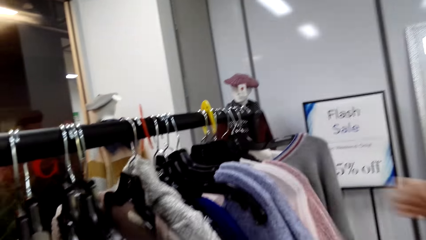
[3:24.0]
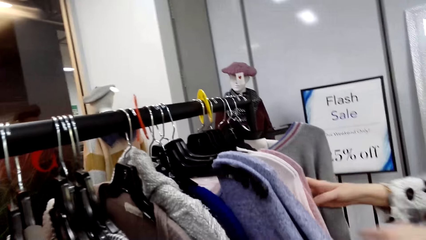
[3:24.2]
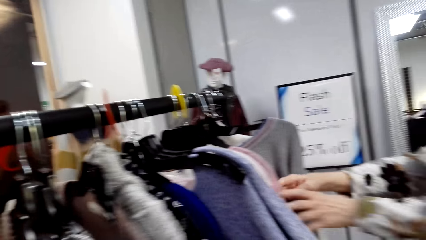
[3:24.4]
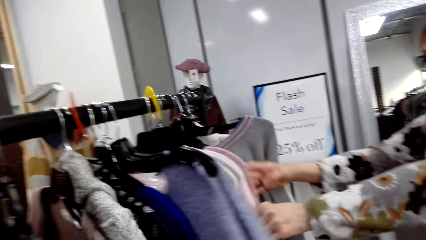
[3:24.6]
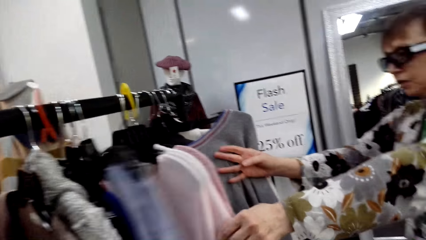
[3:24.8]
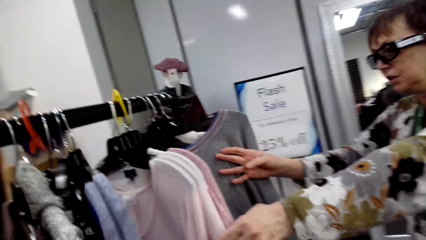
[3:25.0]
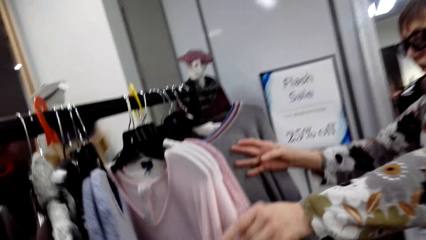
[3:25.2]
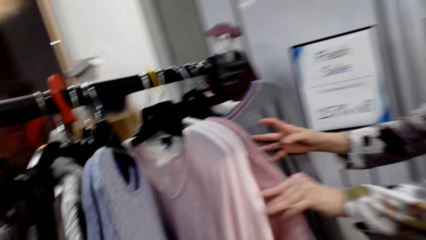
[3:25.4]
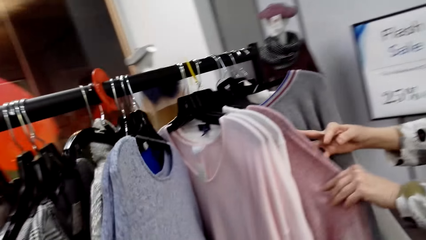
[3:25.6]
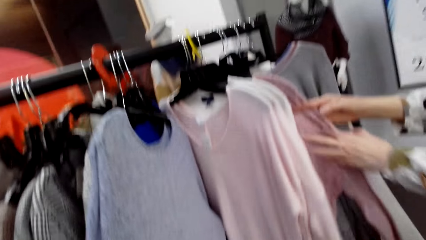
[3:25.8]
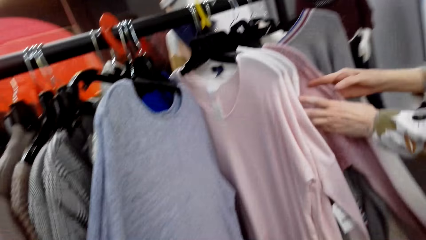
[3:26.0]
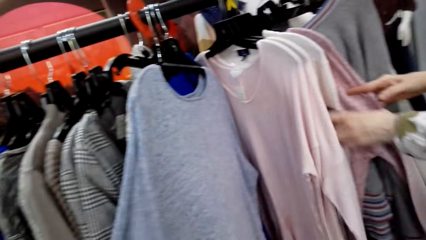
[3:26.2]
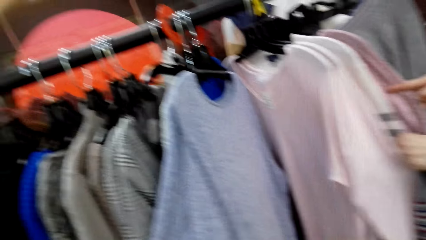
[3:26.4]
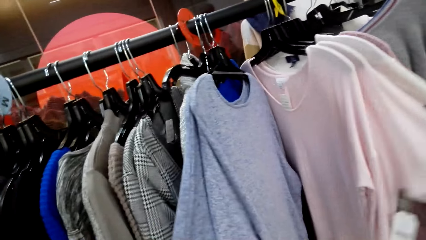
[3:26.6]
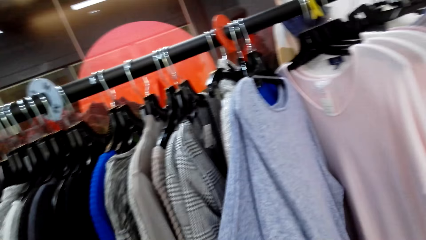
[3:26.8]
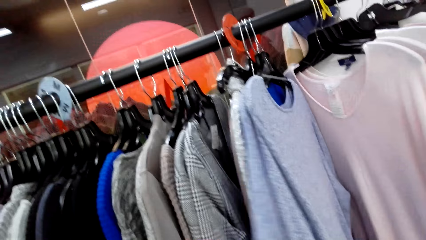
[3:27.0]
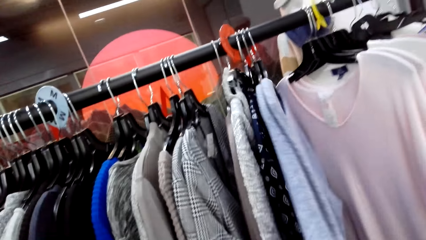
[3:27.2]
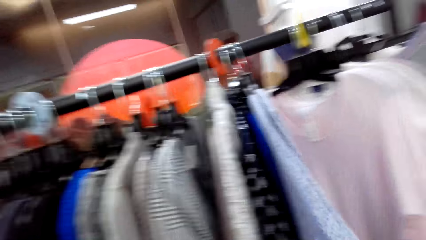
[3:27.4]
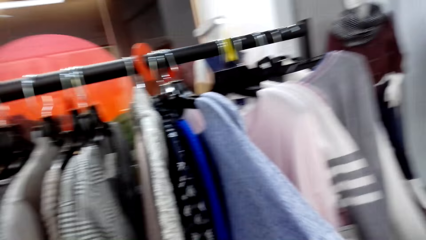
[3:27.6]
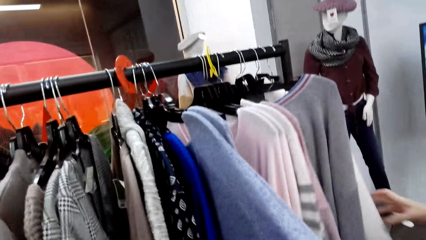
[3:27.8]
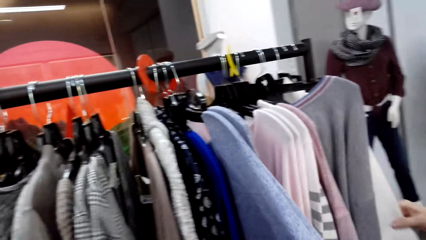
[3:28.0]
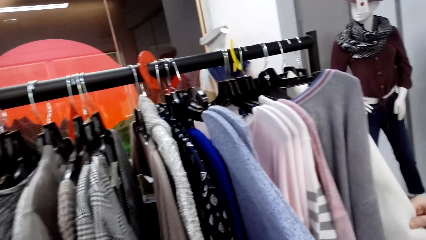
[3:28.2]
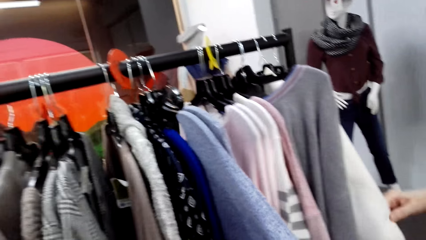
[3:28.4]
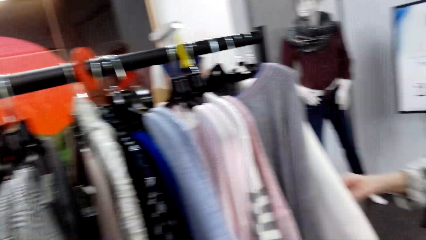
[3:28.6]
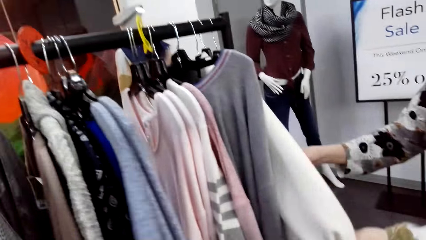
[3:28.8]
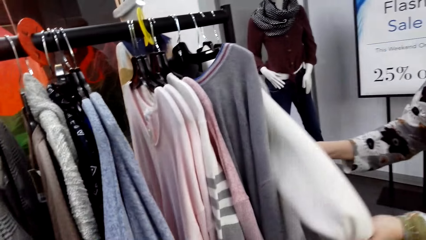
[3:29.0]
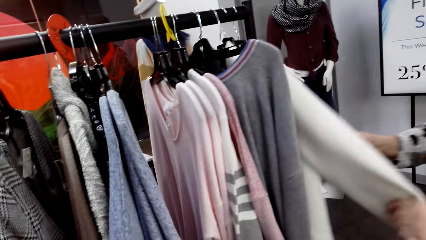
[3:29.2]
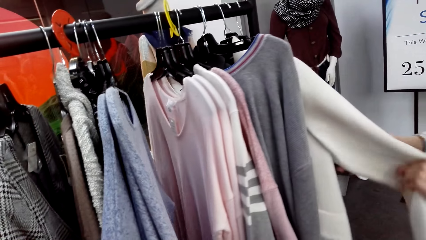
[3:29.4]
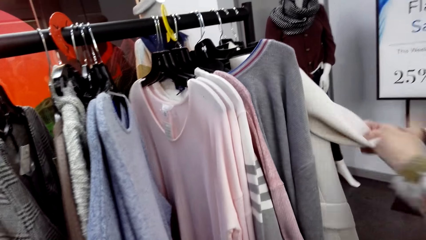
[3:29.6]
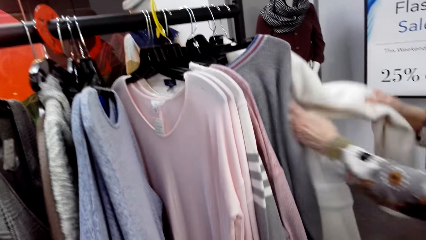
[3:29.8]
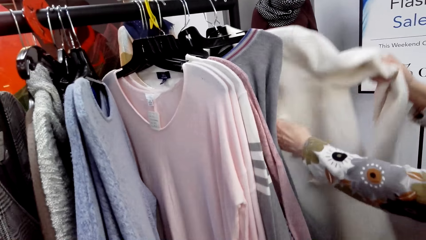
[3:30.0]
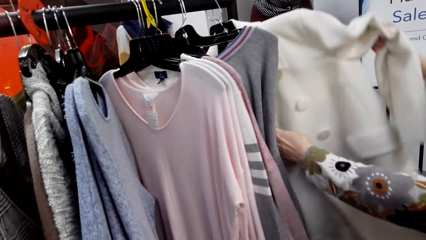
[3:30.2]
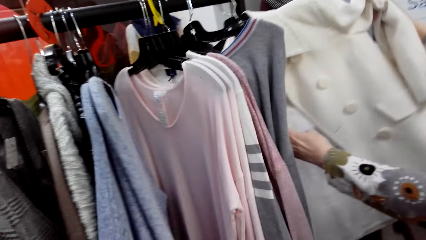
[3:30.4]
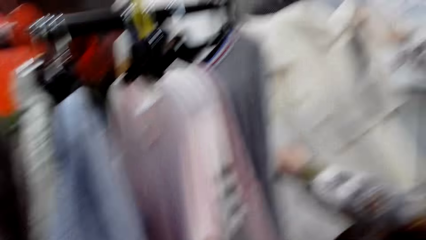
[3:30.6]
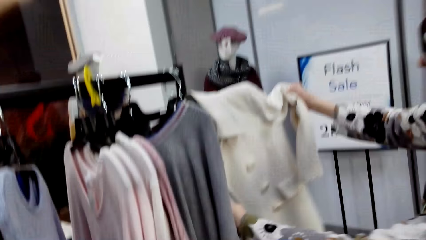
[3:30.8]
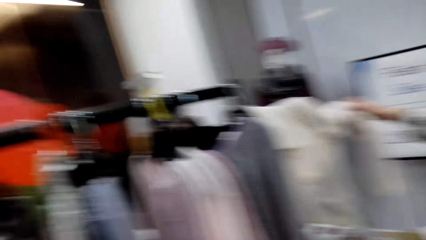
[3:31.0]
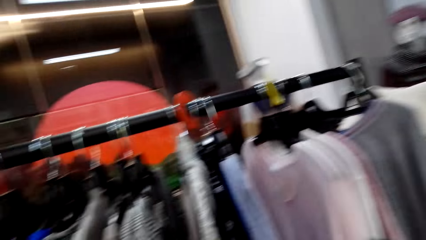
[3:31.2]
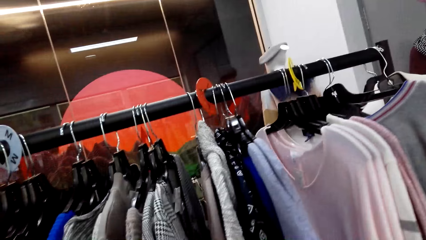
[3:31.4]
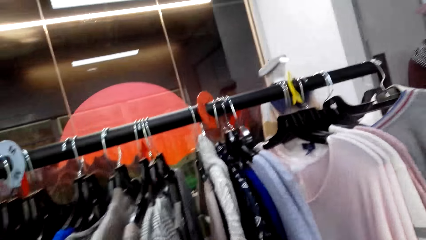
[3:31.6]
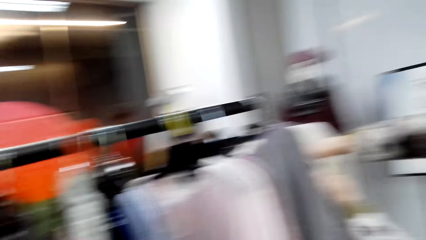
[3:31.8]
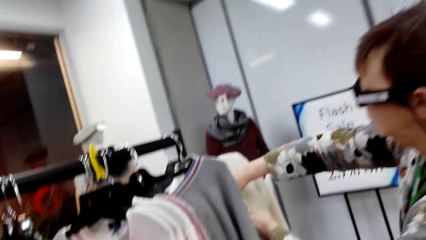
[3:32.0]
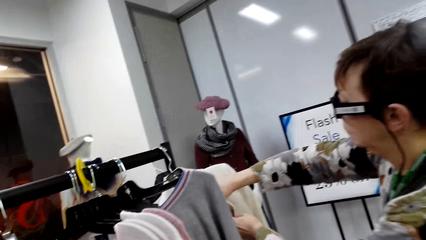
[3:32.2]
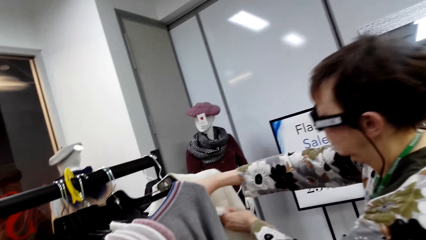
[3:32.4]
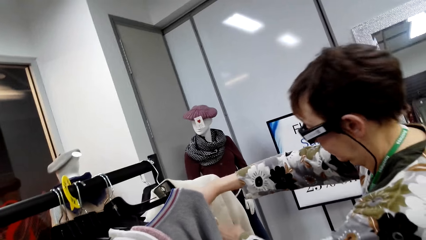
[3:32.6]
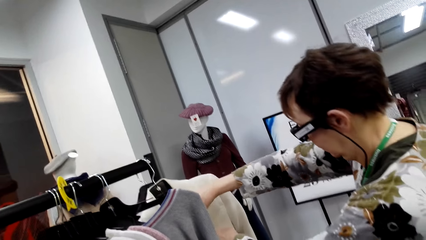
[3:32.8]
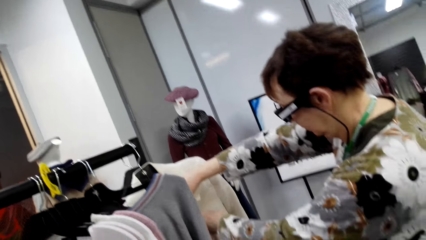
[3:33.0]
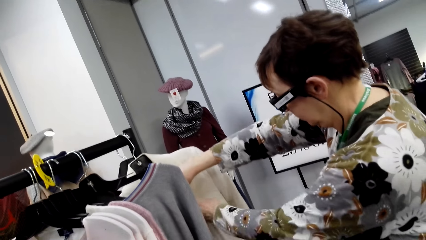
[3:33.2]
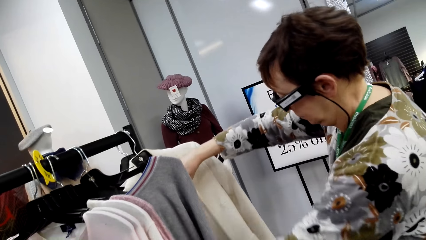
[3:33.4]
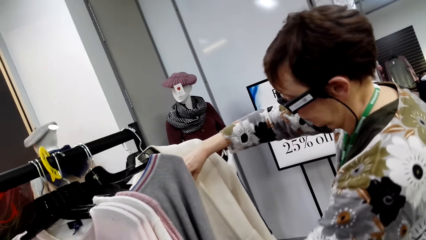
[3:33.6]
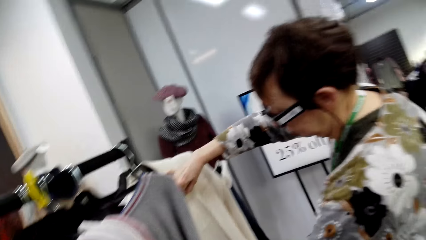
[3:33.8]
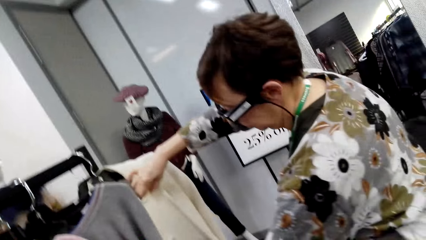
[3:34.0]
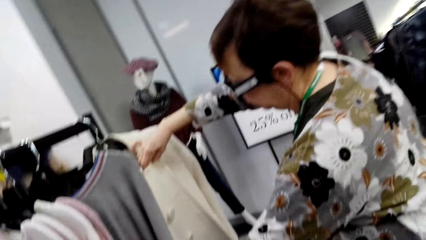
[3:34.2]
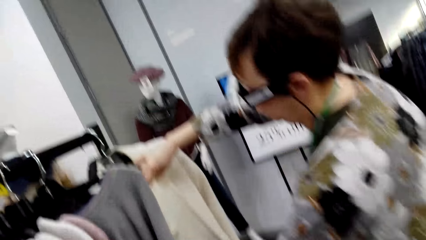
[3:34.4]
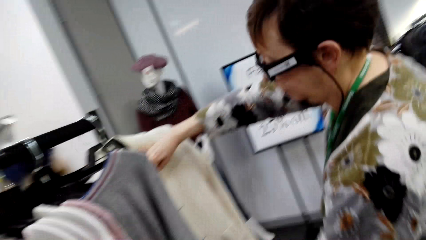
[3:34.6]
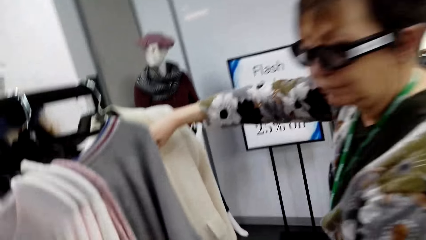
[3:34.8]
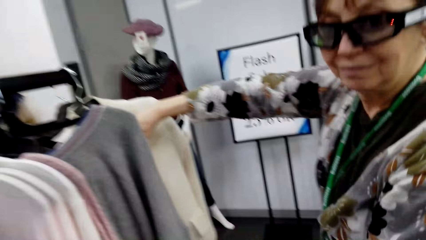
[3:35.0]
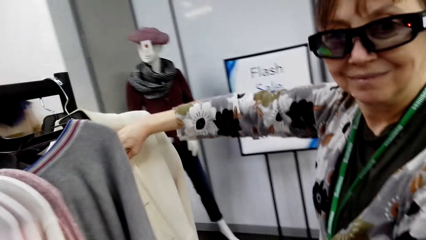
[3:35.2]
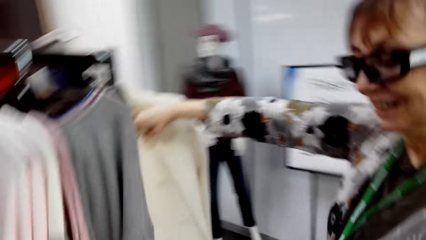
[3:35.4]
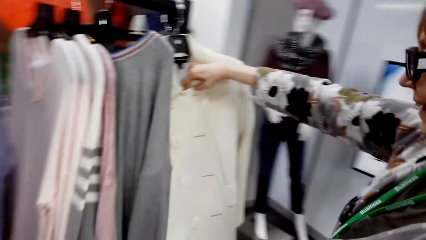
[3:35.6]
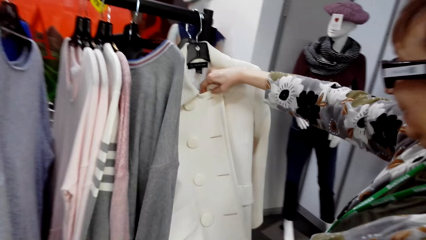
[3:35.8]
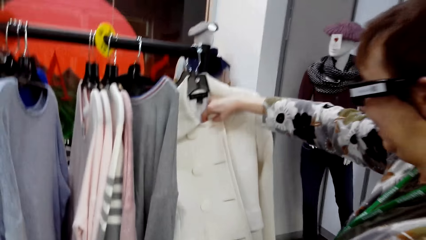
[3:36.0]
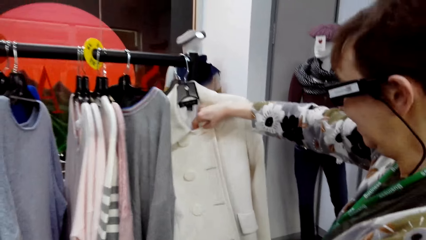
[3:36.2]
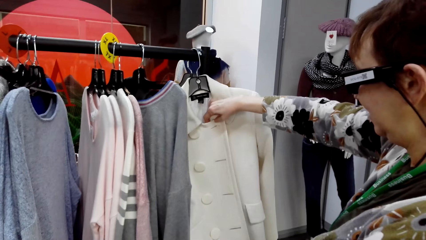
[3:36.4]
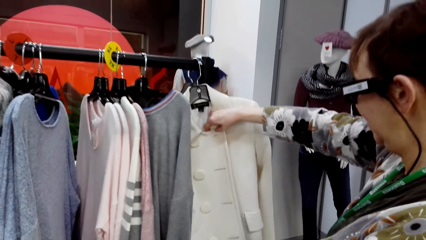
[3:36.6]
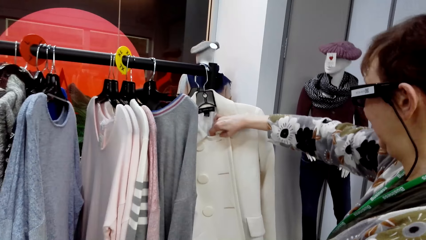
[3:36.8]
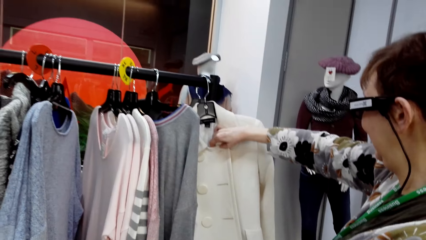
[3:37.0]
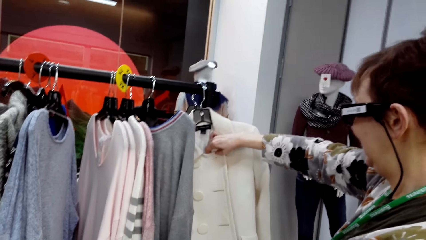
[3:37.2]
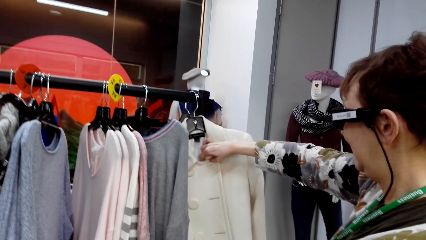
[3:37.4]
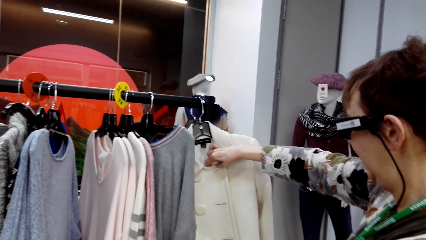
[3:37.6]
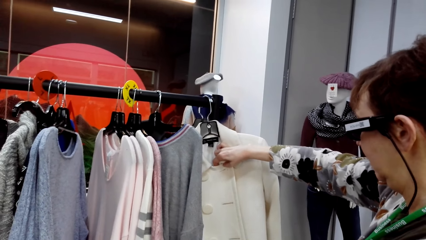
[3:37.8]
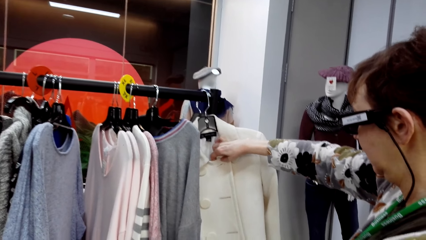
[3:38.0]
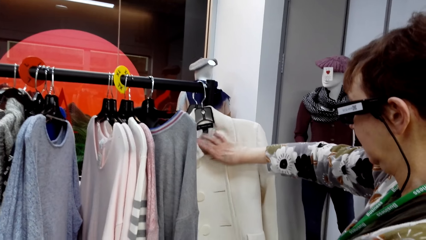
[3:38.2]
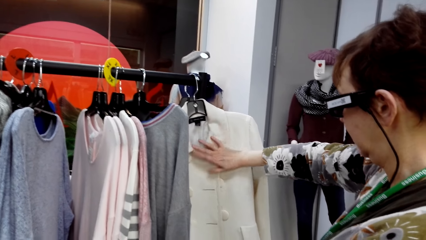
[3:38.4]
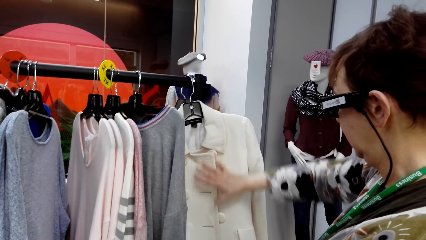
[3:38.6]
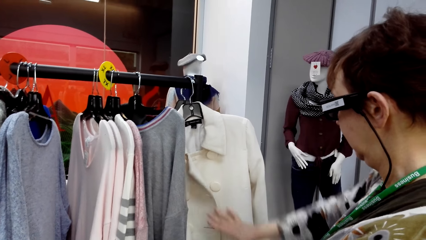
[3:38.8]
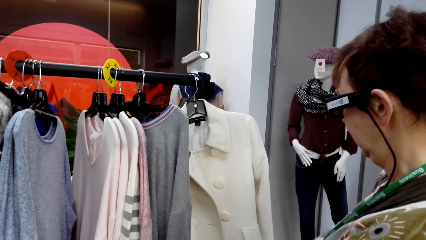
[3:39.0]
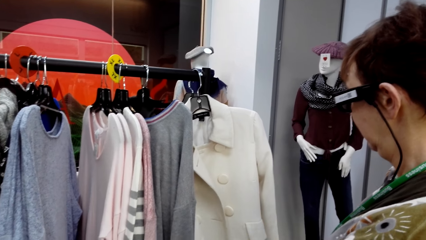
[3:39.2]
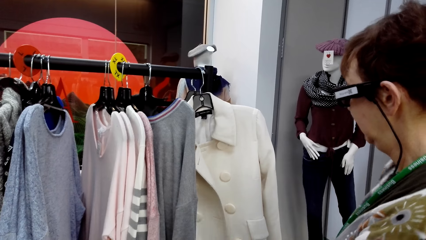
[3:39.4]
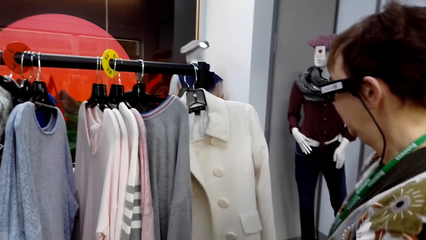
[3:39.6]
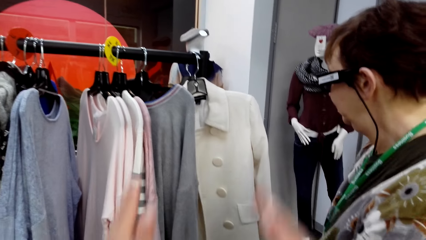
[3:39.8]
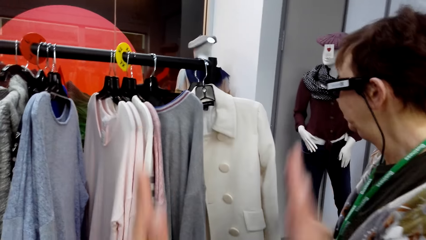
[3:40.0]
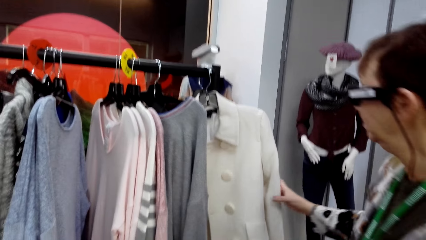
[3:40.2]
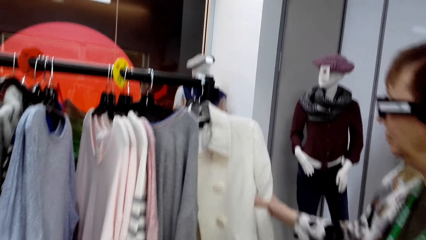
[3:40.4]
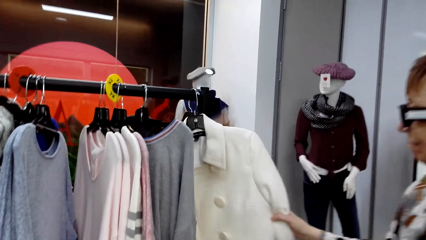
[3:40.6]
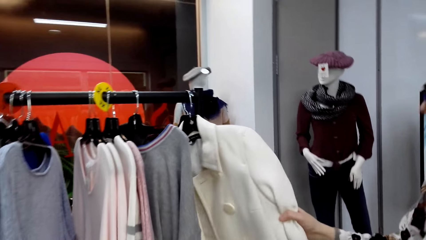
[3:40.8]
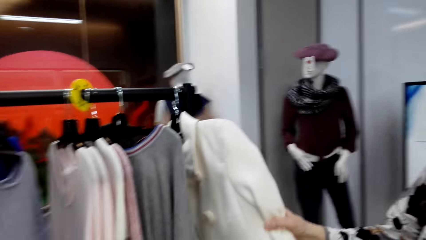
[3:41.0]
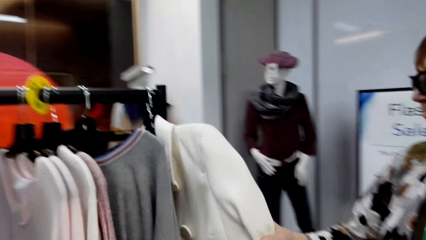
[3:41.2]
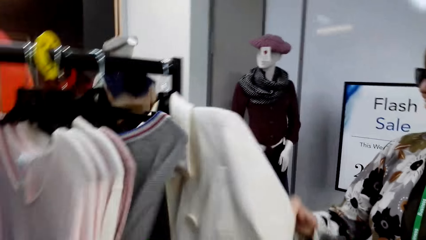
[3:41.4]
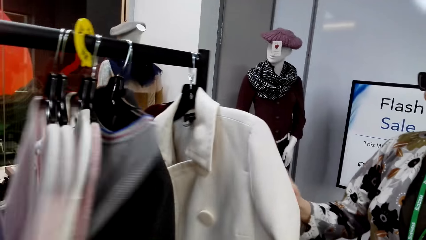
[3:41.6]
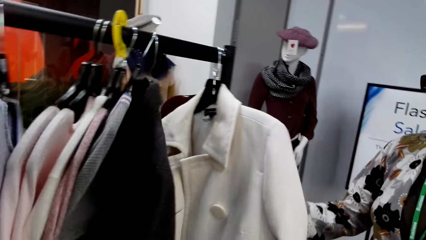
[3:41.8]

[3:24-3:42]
The camera wearer touches apparel. A lady touches apparel. The camera wearer moves apparel. They move apparel again. They lift a hand. The lady holds a coat.
